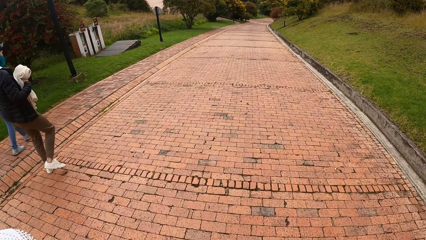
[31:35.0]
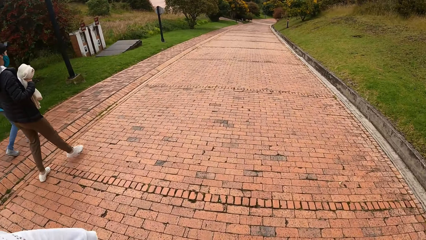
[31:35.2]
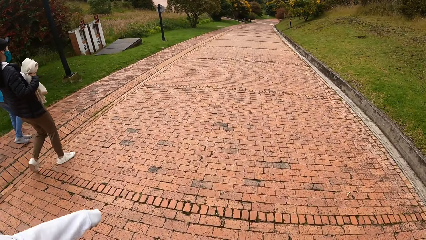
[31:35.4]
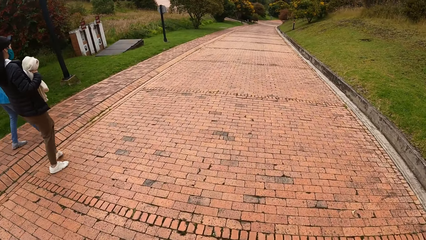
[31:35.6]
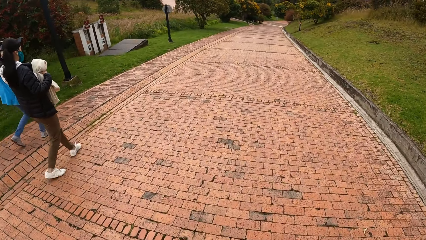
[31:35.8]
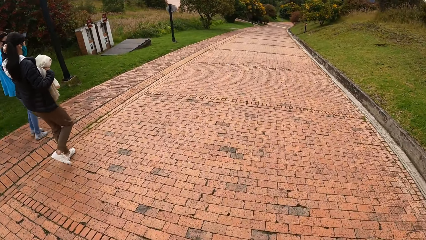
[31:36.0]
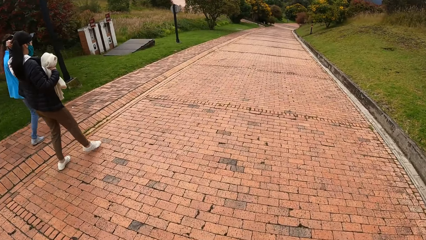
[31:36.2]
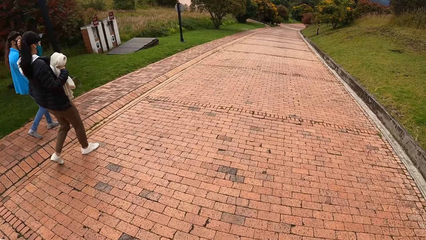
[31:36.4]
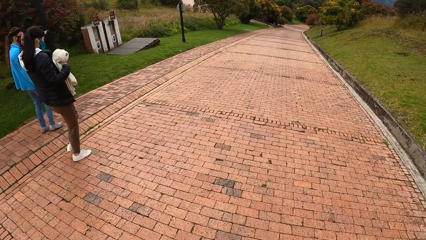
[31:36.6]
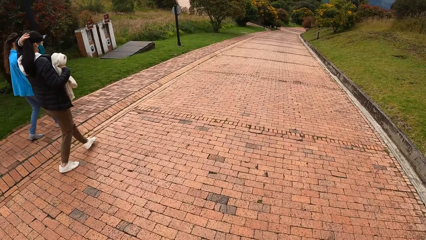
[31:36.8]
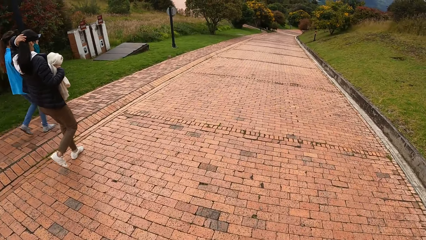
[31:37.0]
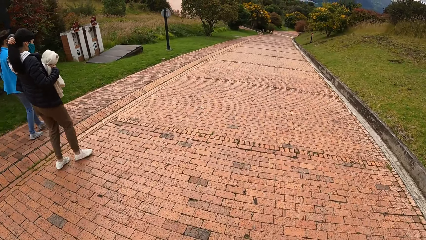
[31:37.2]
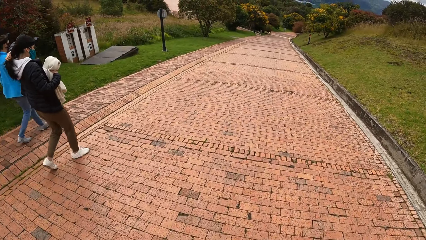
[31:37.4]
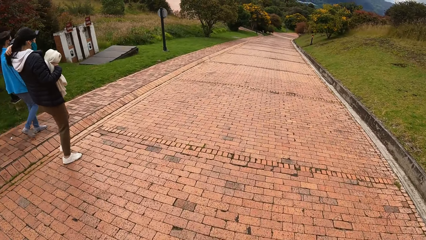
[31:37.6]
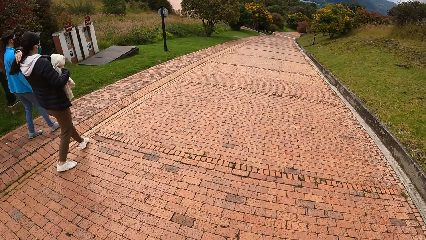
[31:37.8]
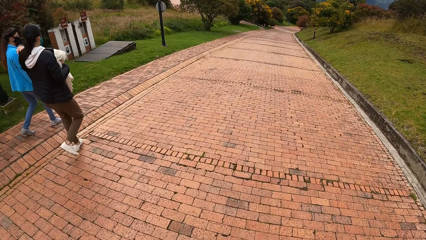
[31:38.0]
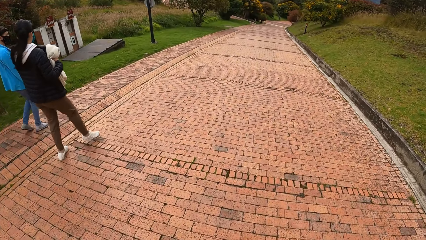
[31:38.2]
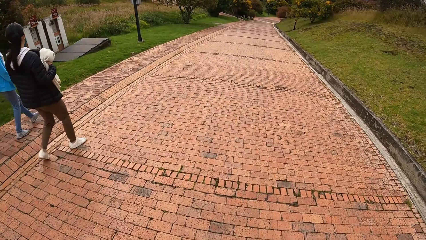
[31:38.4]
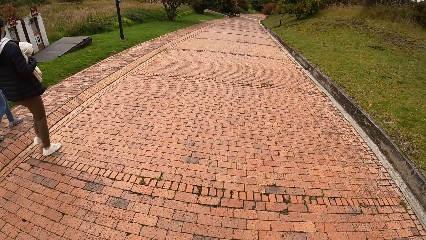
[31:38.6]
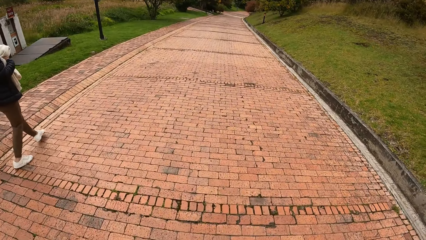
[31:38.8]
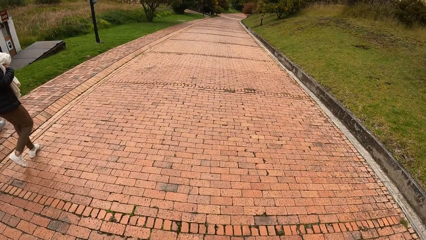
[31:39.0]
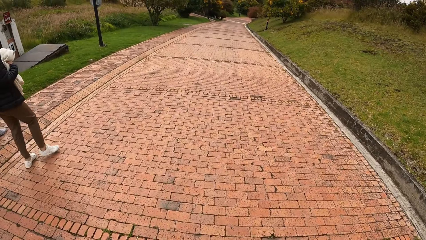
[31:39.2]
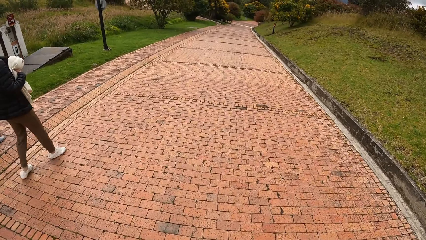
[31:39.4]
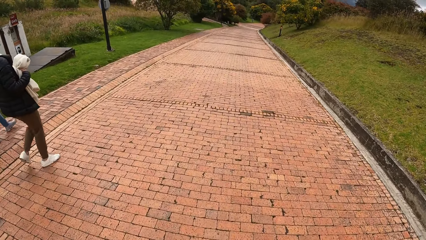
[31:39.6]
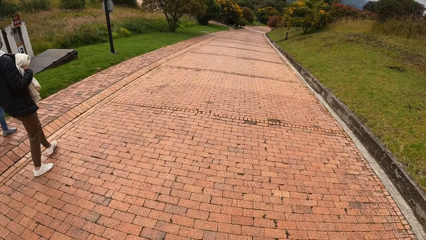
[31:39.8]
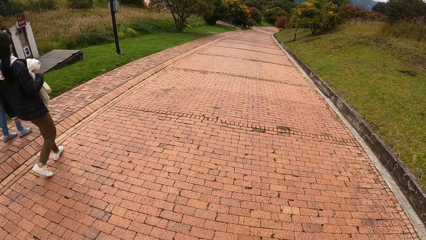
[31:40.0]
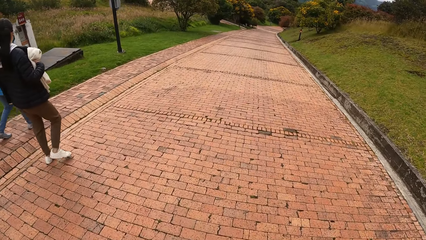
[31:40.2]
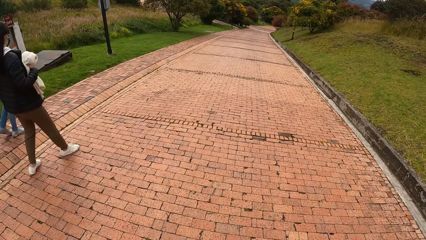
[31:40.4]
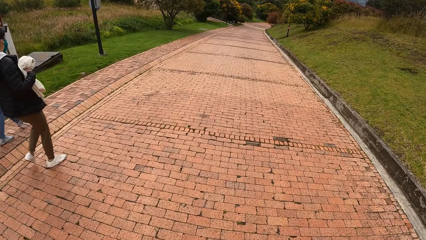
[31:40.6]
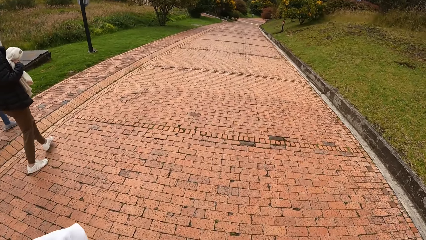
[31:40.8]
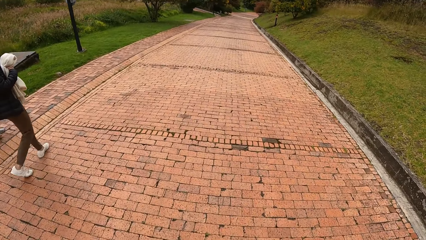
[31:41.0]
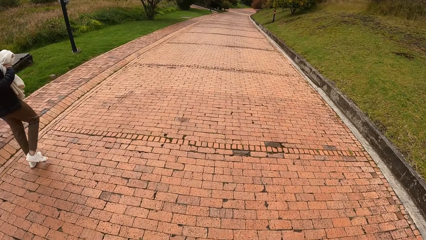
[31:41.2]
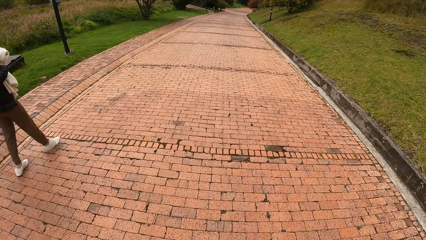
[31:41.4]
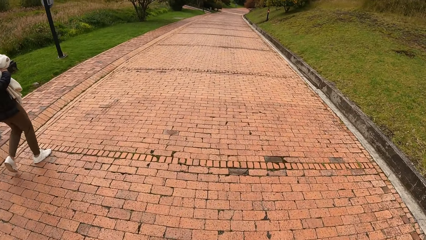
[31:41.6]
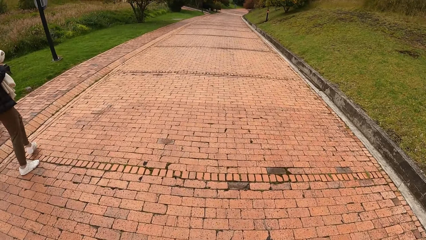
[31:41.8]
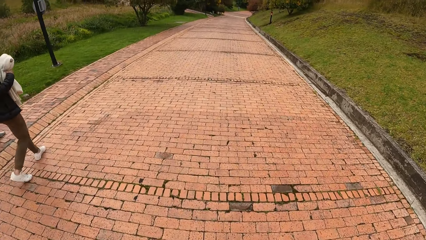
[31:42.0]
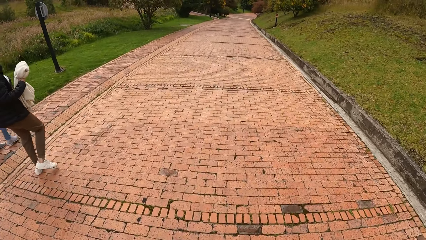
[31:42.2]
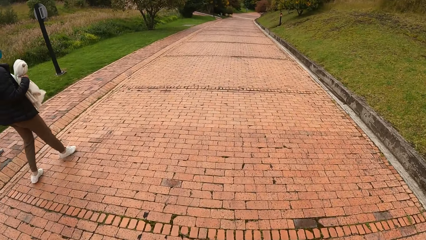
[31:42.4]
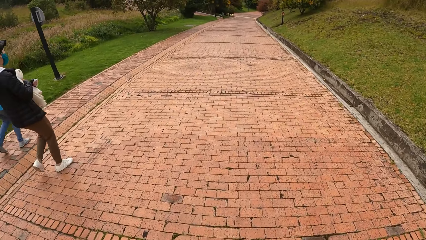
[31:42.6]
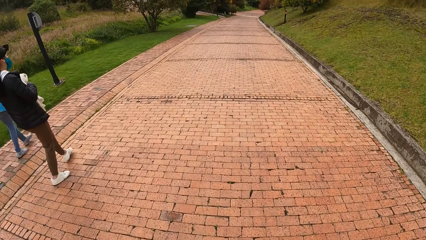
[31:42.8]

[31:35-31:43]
The woman touches her hair with her left hand.

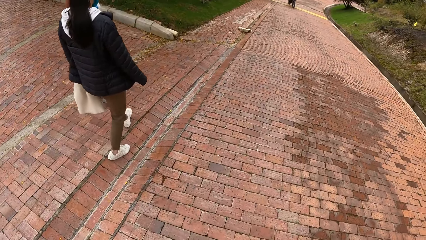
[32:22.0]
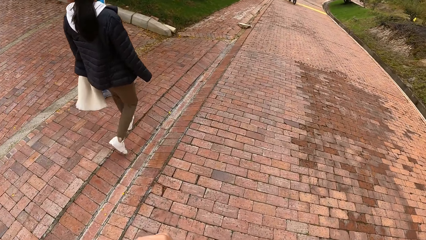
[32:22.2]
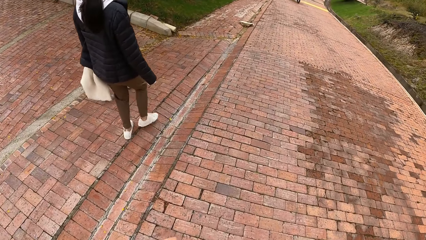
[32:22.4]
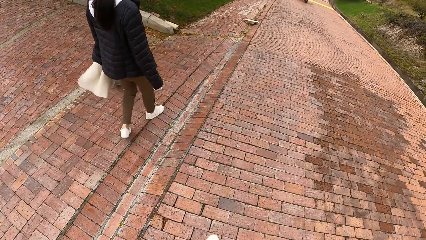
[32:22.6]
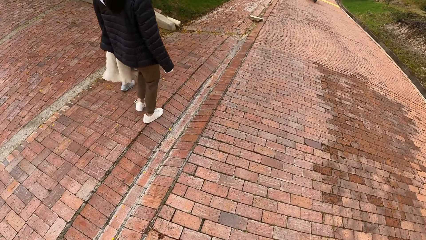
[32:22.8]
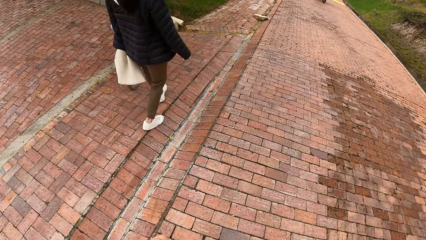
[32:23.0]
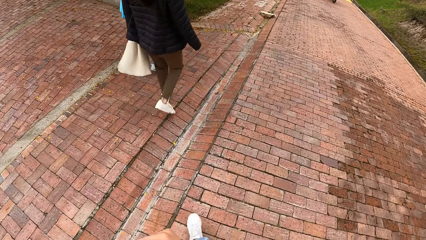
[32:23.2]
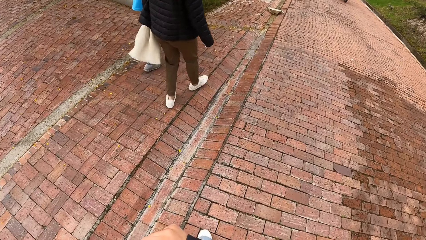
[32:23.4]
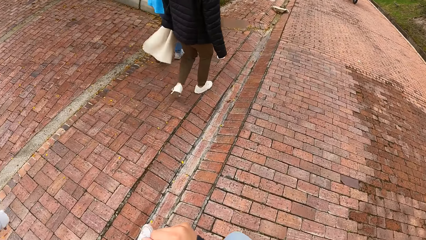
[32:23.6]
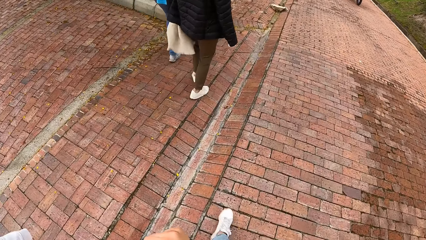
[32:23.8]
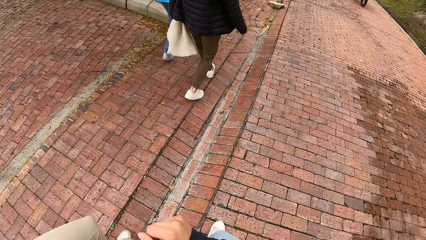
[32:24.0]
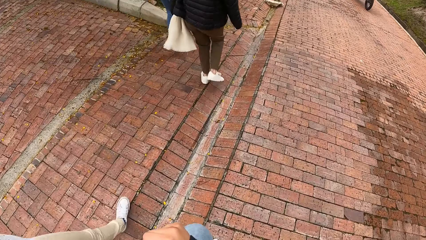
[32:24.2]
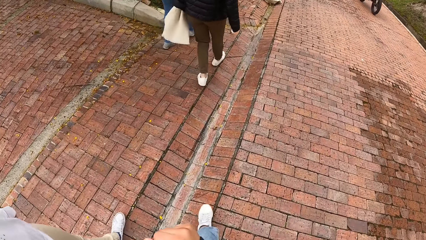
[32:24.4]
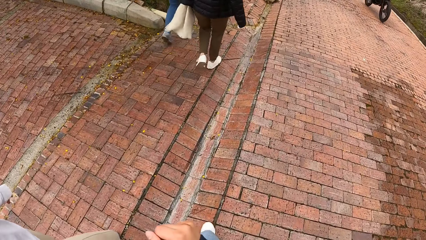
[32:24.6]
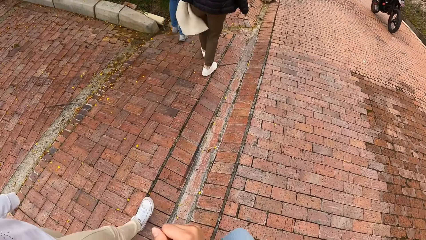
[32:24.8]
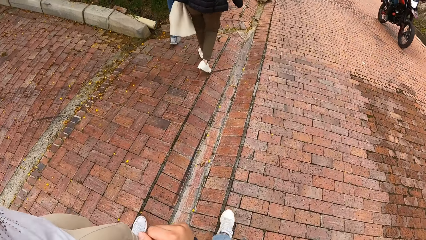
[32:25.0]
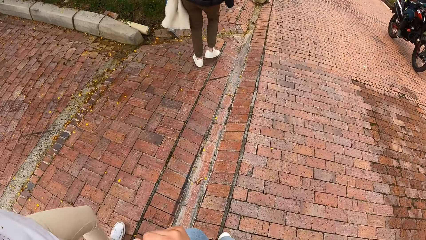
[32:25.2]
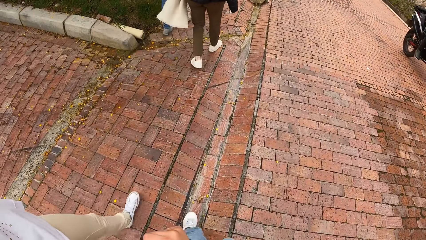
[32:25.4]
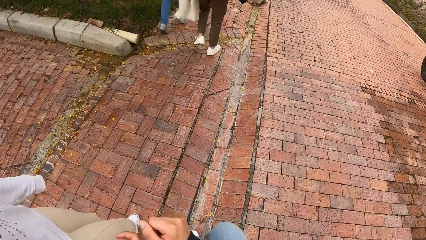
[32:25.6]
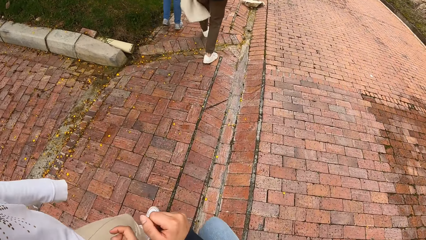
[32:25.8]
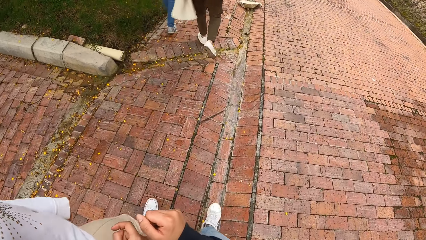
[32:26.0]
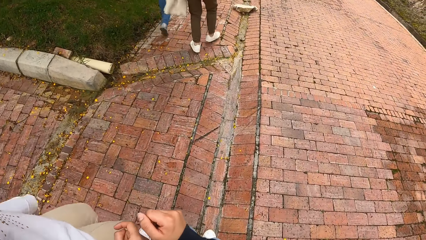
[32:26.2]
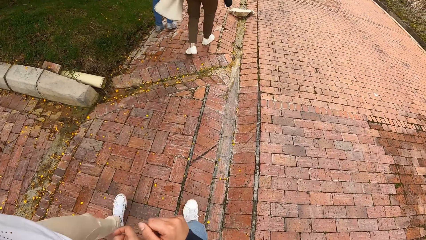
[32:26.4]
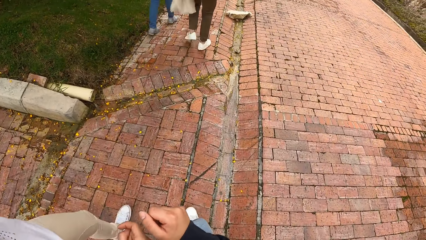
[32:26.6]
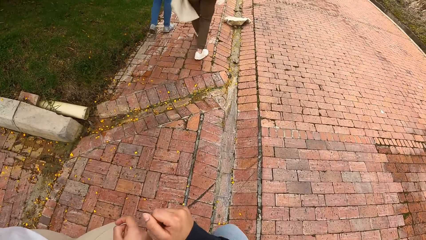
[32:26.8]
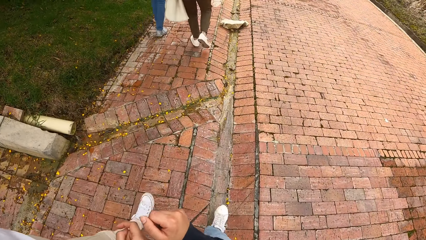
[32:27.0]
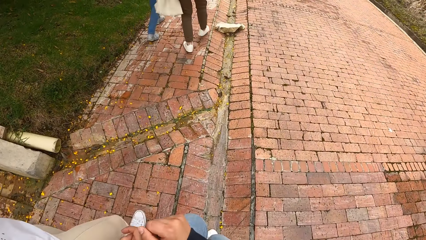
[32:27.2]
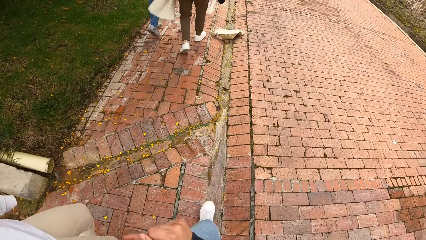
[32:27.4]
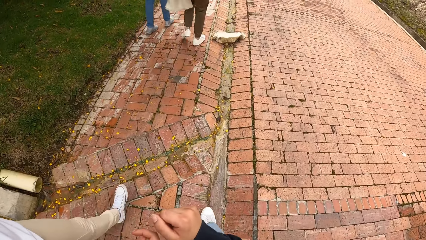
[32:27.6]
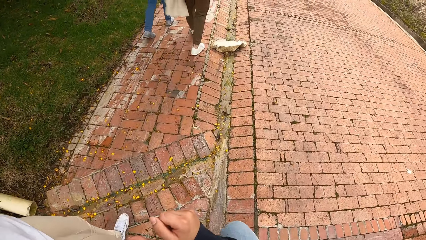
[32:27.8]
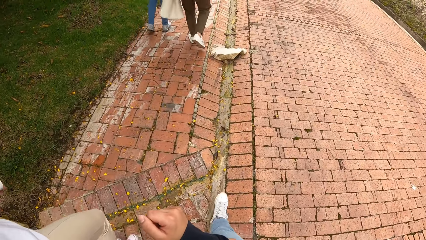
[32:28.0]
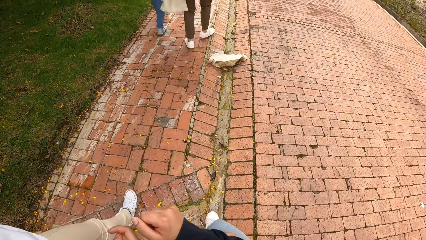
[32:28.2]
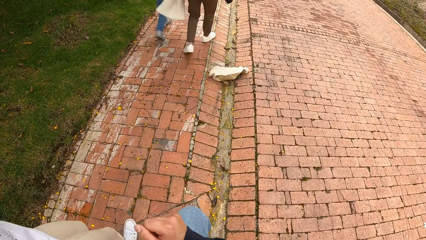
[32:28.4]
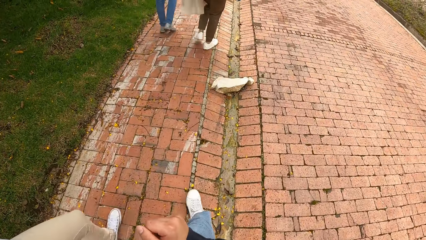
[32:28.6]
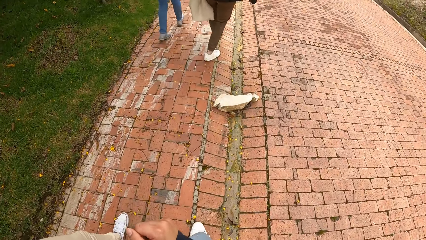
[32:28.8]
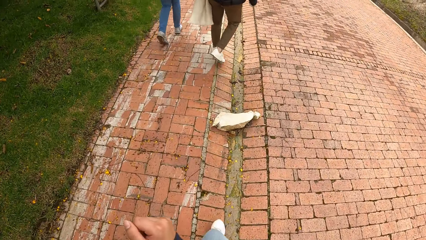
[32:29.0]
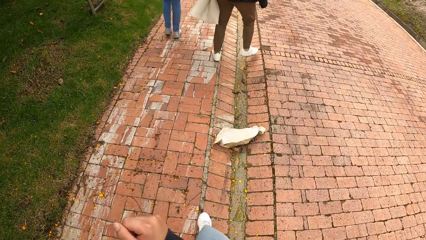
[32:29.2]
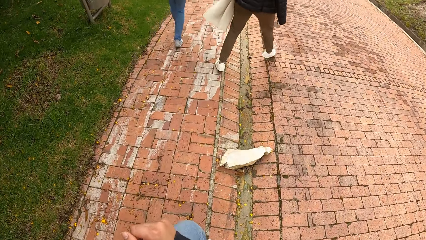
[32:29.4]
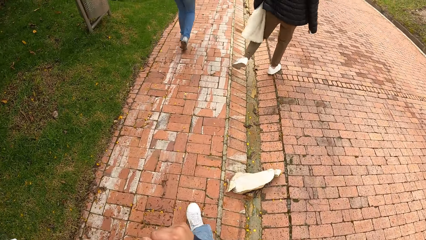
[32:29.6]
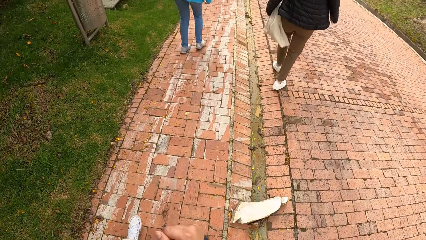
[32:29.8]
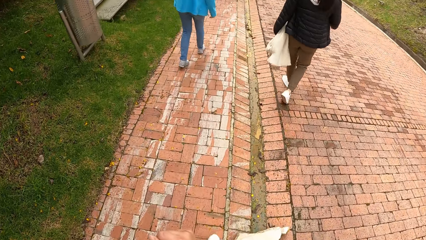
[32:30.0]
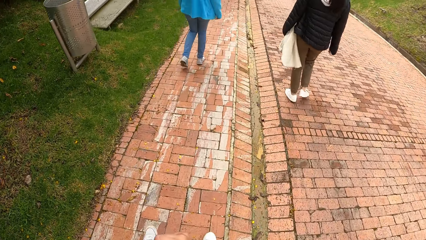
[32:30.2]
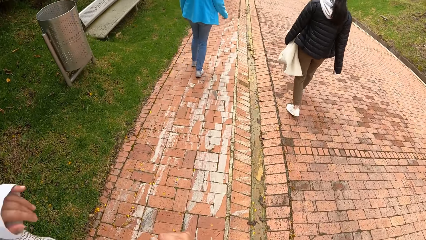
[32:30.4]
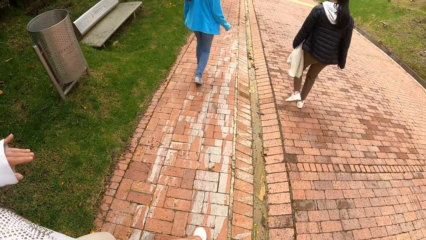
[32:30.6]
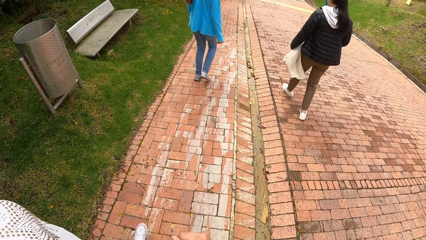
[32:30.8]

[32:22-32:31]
The camera wearer stares at the right hand. A man drives a bike past the camera wearer. A lady puts her hand near the camera wearer's hand.
